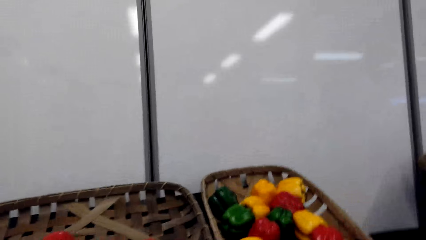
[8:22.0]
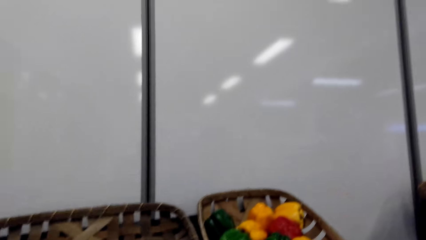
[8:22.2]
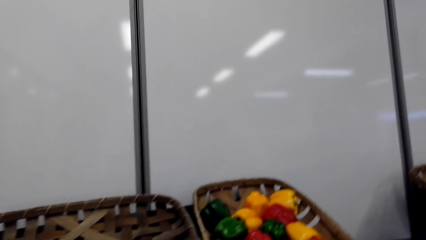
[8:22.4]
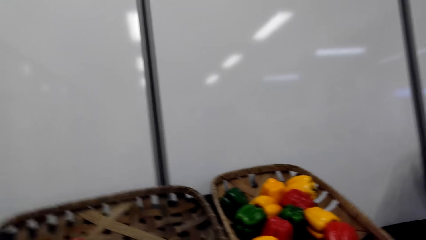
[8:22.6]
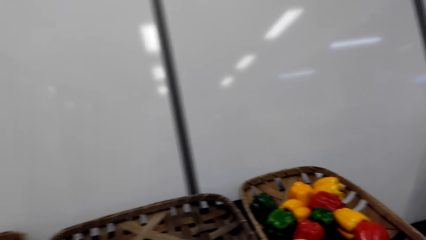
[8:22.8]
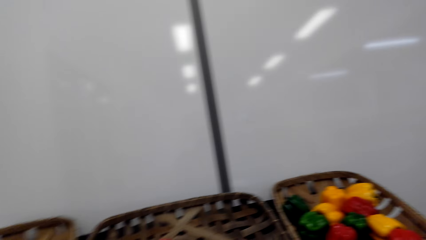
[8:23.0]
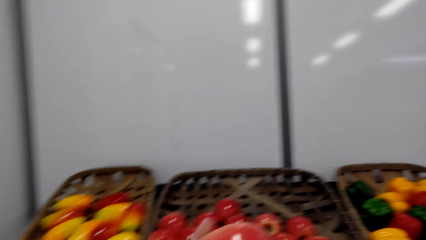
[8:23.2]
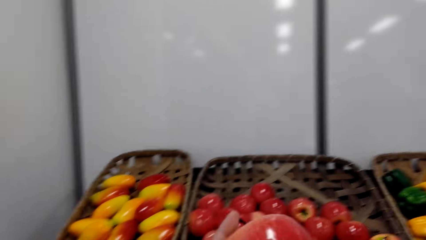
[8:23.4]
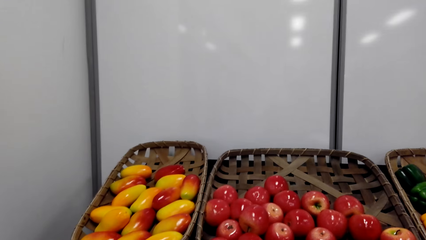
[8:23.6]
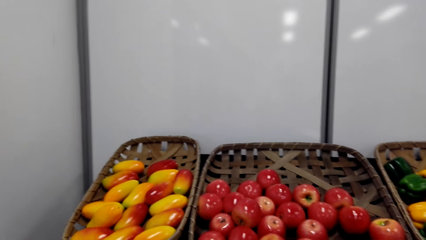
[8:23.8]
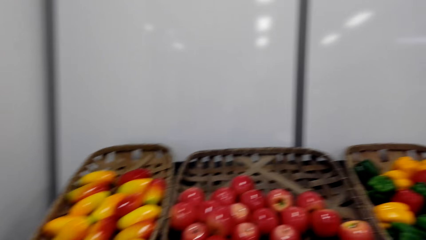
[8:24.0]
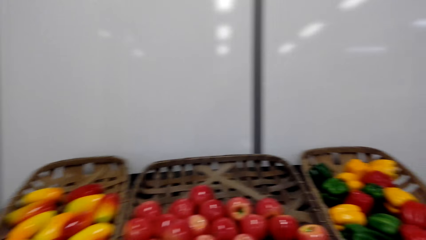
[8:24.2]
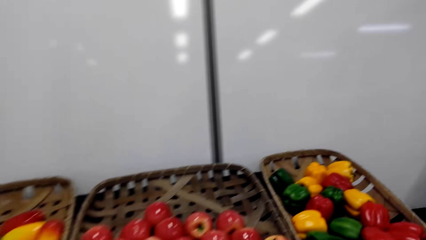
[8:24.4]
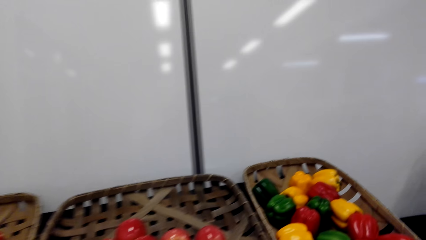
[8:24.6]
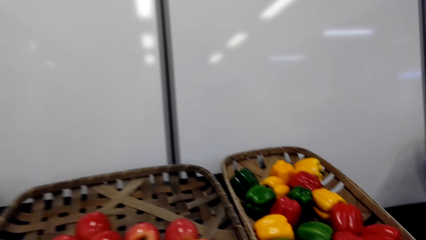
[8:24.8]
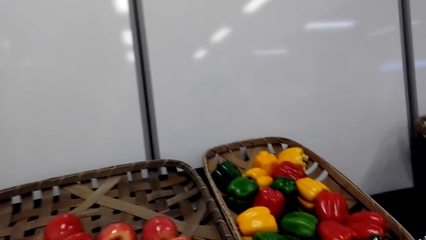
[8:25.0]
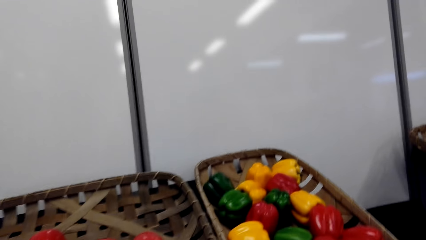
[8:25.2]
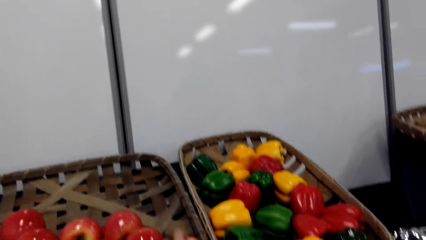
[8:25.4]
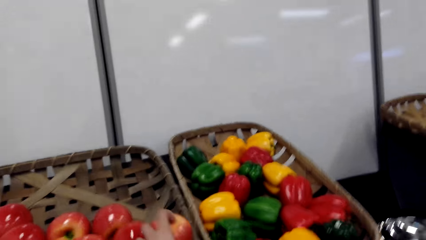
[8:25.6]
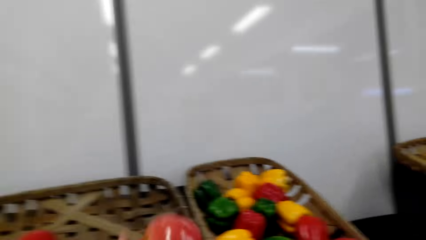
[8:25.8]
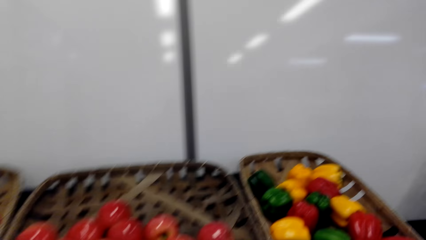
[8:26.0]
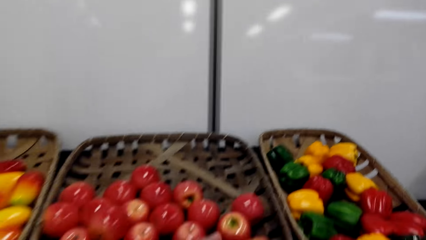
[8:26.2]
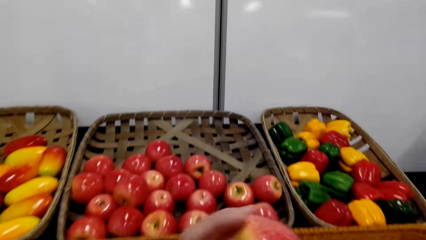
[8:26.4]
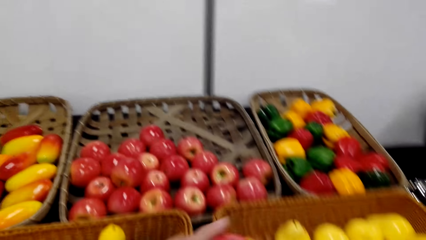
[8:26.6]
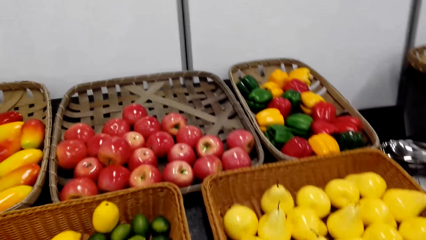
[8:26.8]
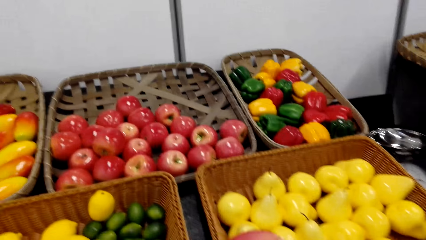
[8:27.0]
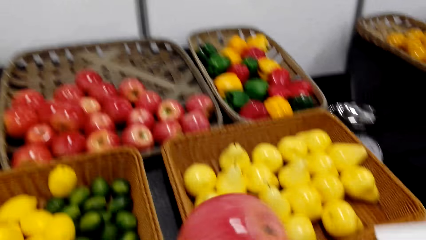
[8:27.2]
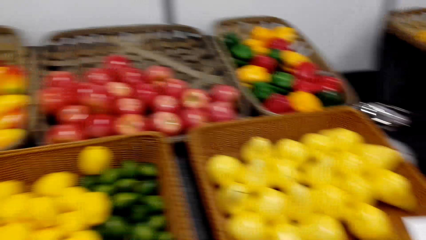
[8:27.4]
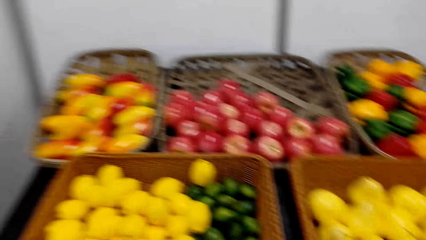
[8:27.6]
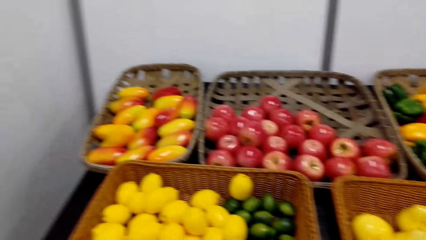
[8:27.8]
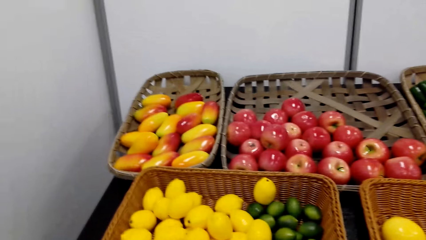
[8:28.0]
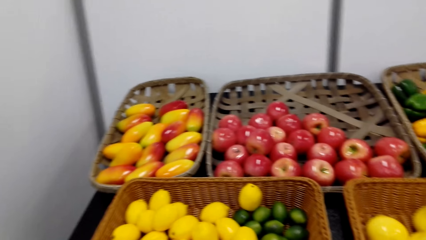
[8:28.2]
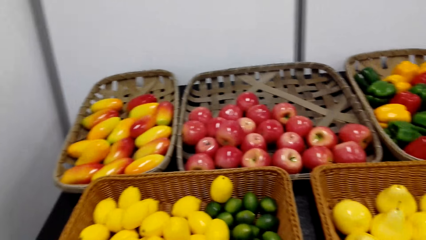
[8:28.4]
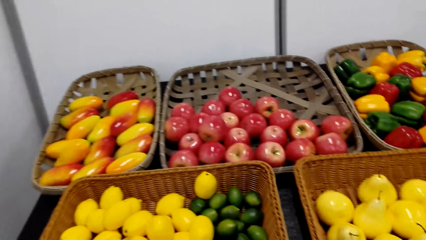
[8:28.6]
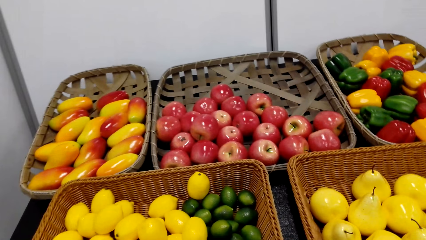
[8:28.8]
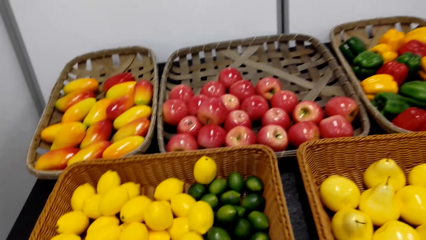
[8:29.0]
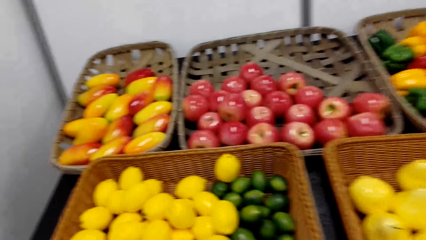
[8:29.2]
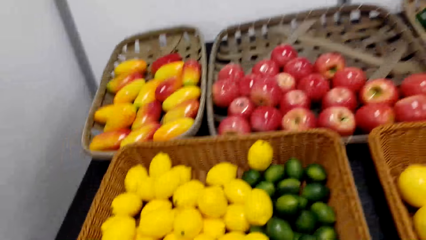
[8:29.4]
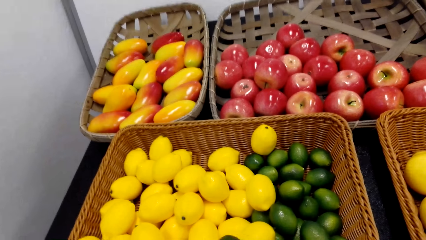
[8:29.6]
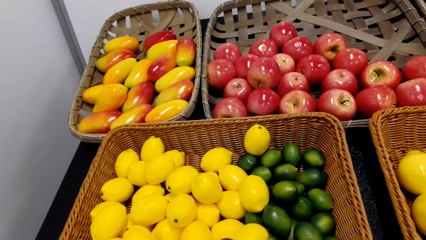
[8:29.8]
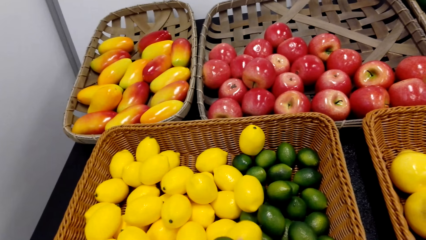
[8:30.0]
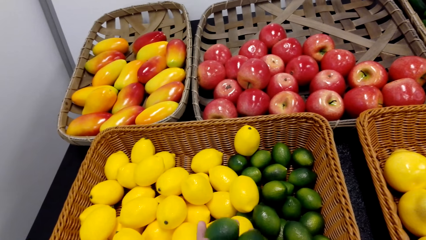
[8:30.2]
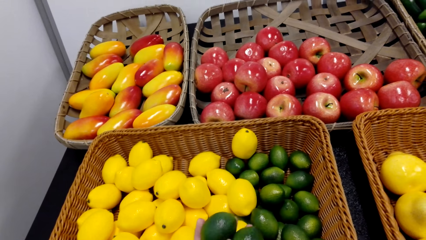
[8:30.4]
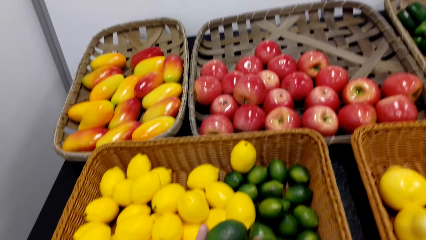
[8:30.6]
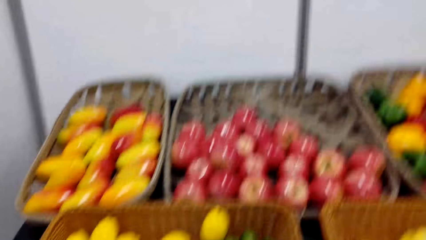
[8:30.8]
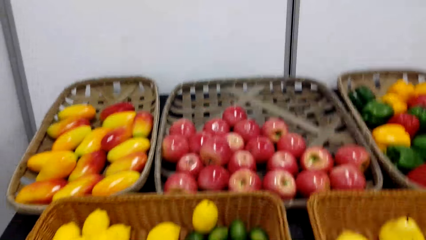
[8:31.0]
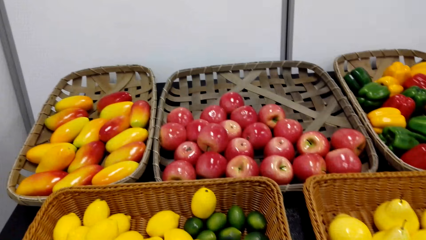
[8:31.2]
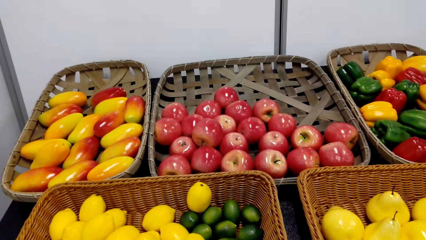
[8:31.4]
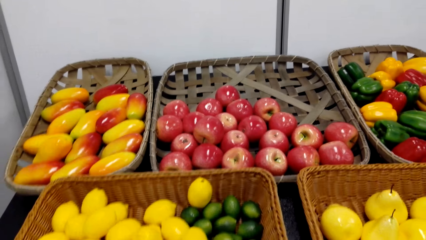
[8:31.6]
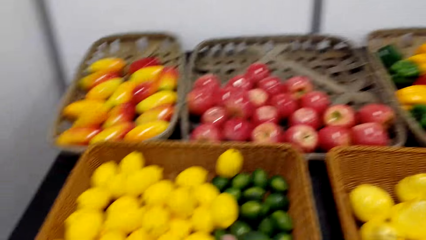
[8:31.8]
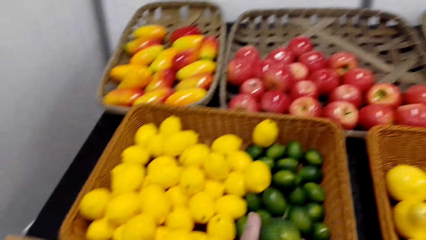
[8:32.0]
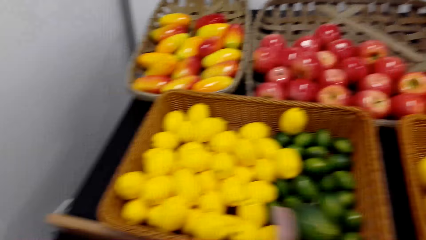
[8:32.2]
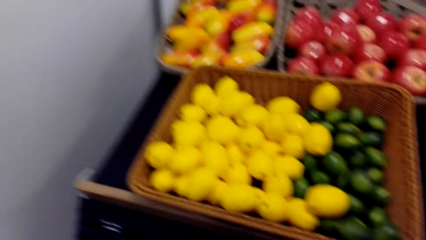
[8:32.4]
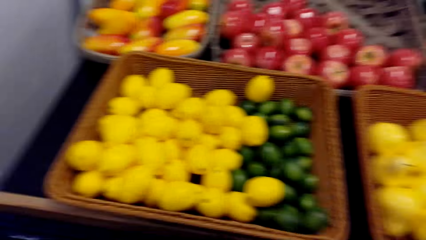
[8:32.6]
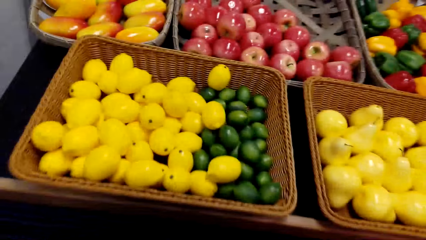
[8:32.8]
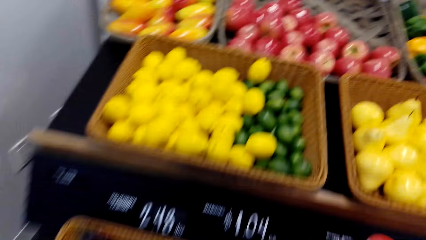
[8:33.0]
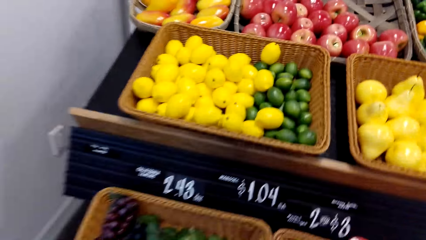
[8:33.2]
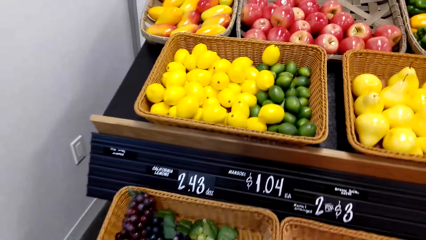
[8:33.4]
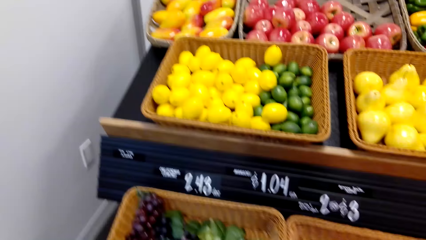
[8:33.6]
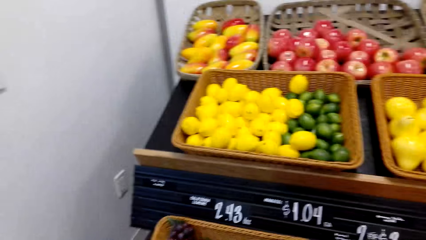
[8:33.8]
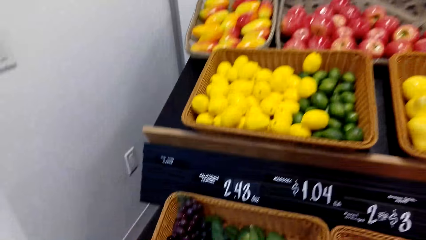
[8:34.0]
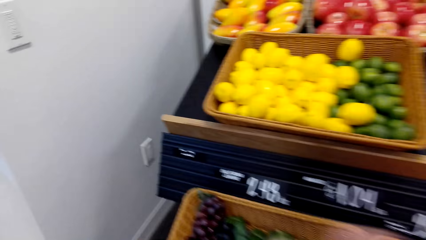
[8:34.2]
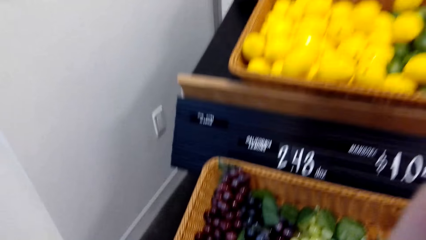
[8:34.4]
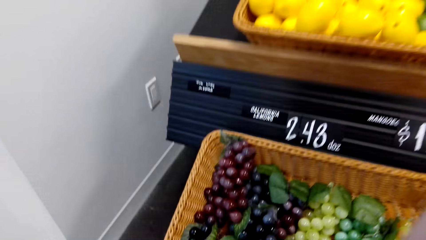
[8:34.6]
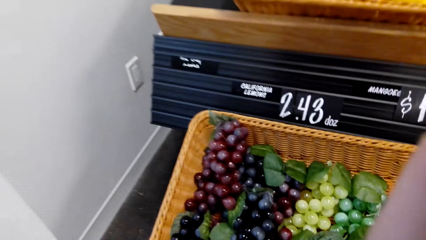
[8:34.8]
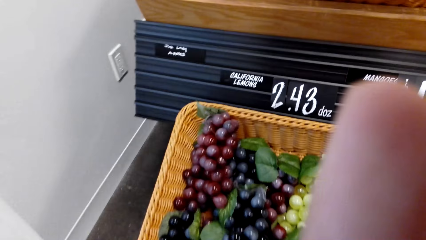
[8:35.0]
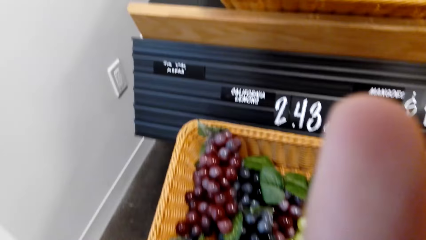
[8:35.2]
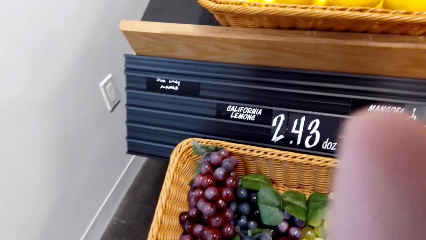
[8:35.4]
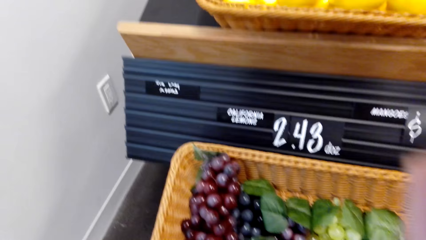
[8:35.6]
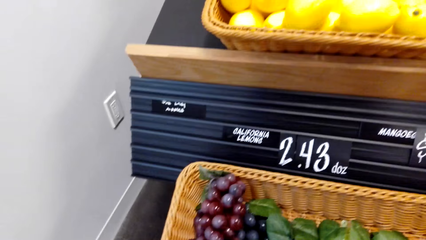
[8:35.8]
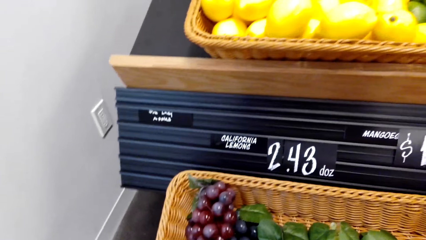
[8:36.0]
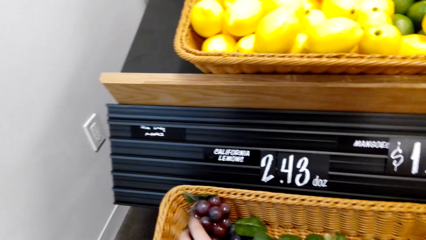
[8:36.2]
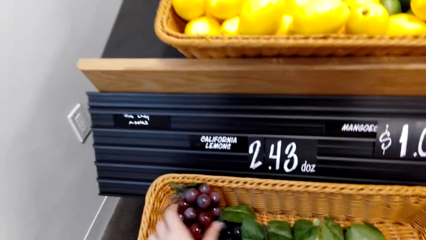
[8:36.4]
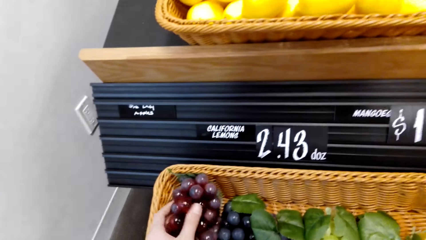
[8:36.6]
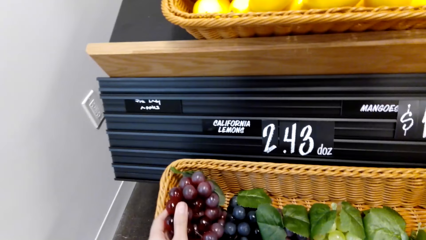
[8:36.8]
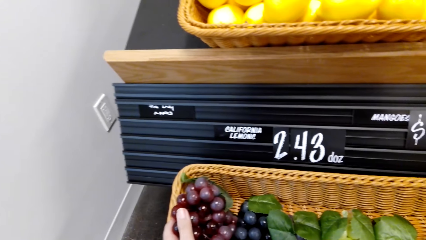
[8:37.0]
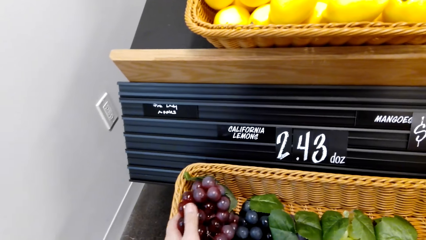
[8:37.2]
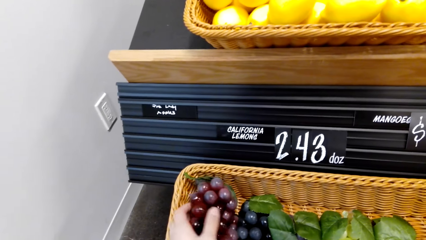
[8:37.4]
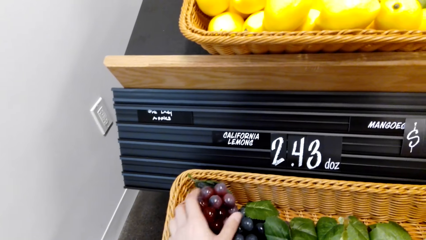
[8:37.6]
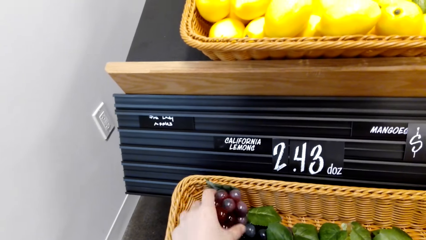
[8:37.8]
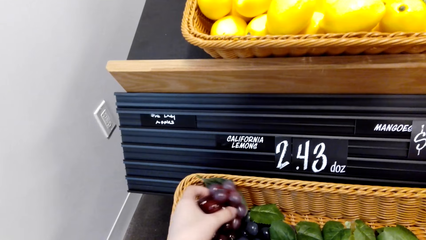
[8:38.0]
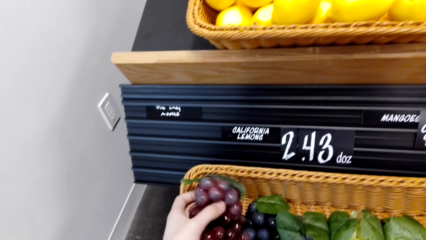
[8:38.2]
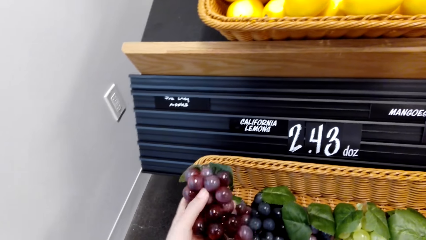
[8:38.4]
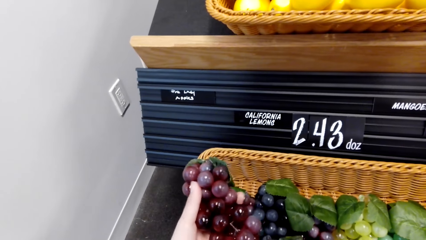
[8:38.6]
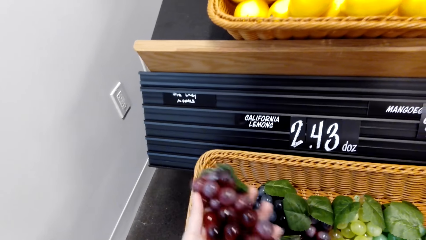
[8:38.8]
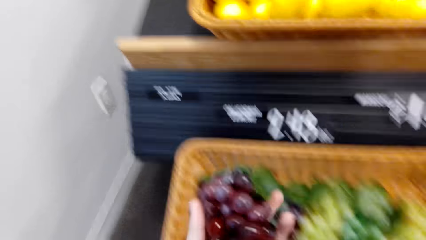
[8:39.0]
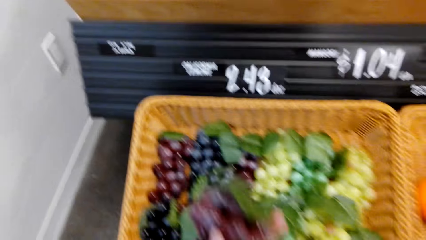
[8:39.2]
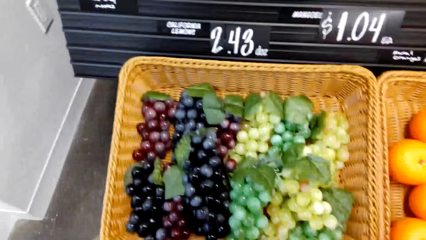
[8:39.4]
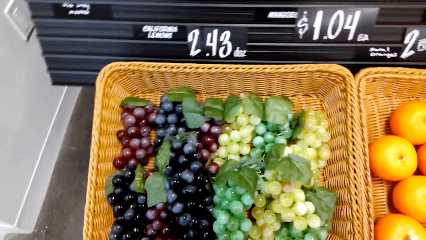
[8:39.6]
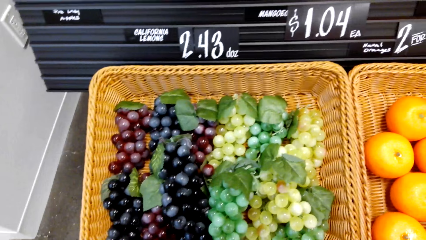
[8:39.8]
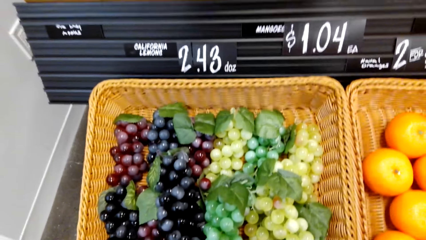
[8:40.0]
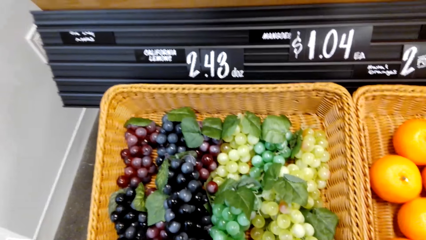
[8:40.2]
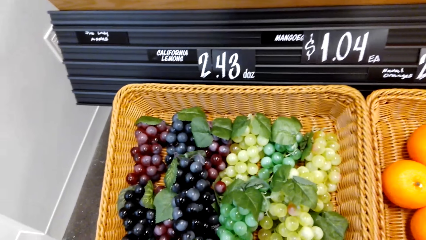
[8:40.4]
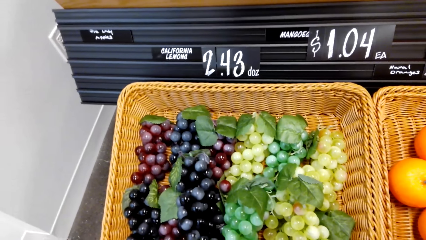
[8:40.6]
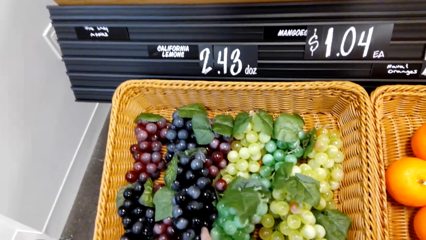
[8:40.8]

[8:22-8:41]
The camera wearer picks an apple. They put the apple in the shopping basket. They pick a lemon. They stare at the lemon. They put the lemon in the shopping basket. They fix the camera. They pick grapes. They hold the grapes. They stare at the grapes. They pick the grapes. They put the grapes in the shopping basket. They touch the grapes.
